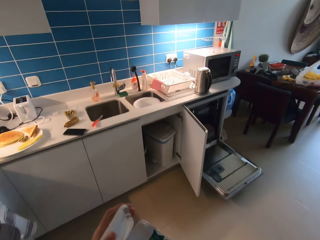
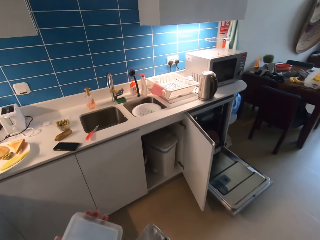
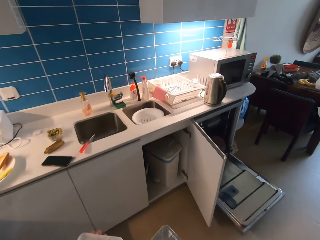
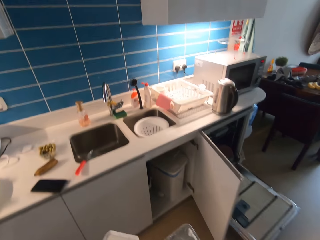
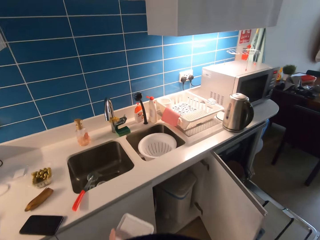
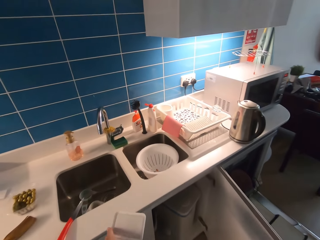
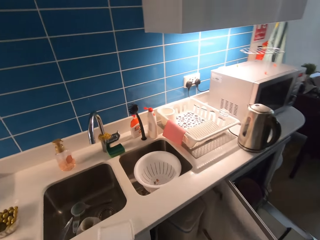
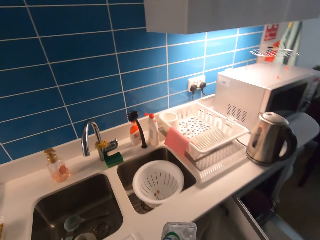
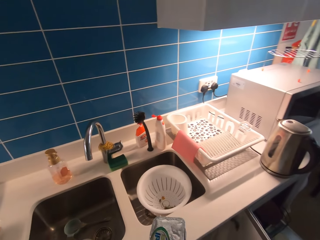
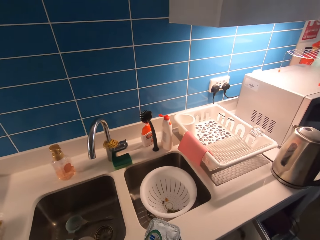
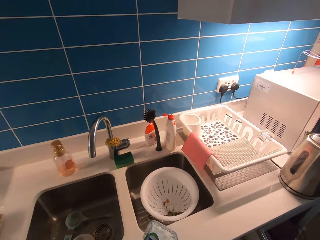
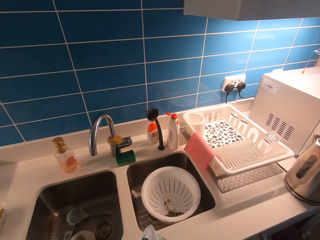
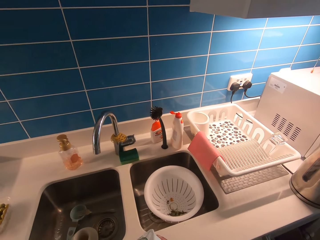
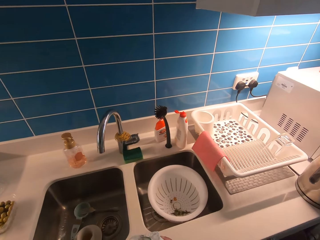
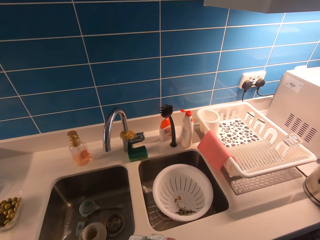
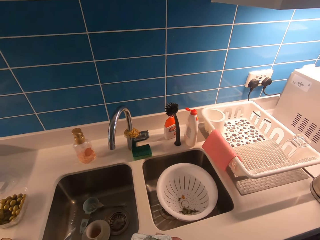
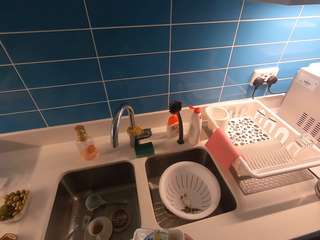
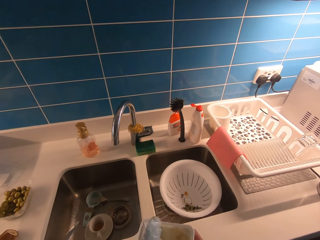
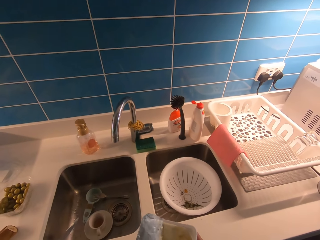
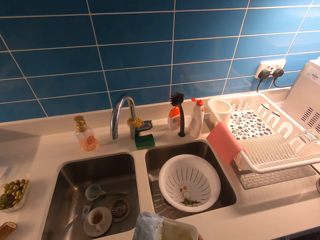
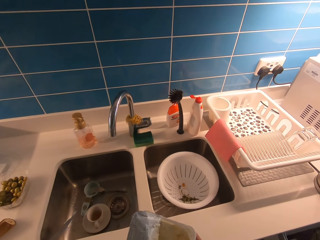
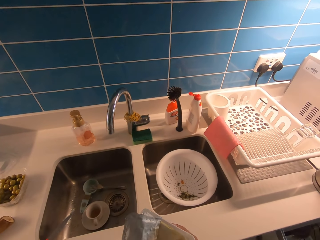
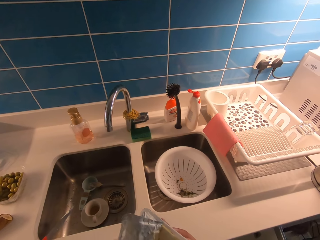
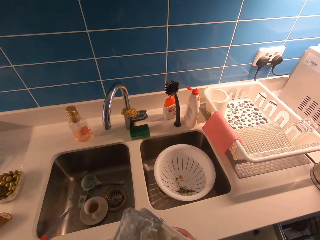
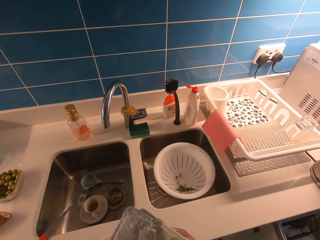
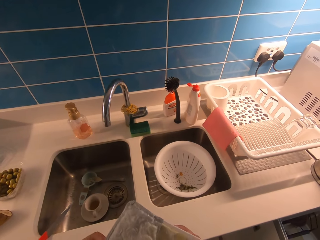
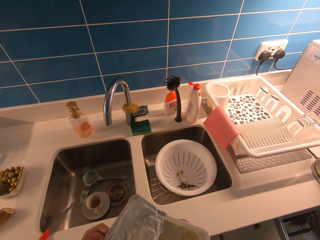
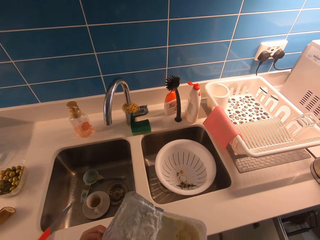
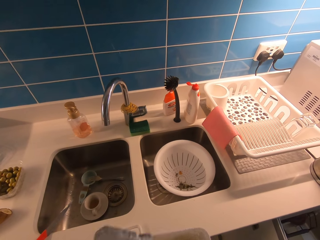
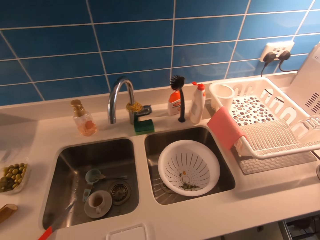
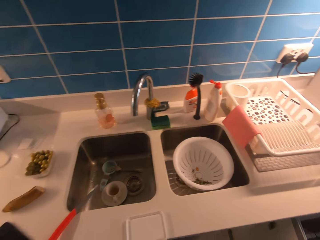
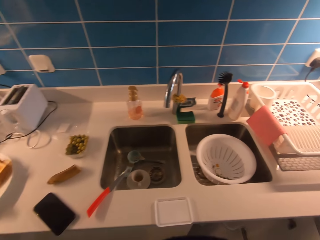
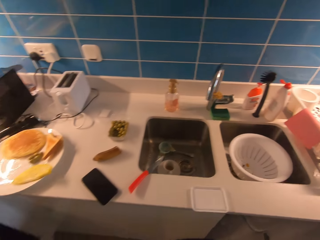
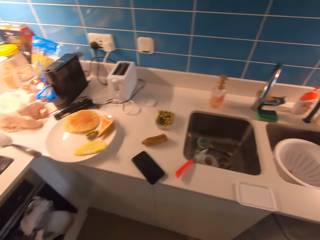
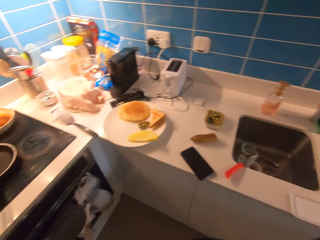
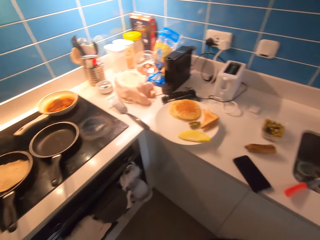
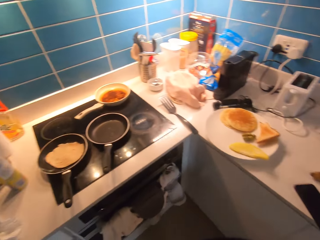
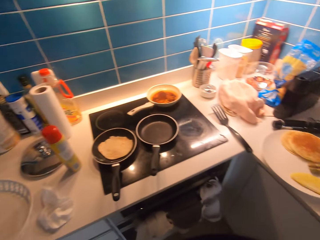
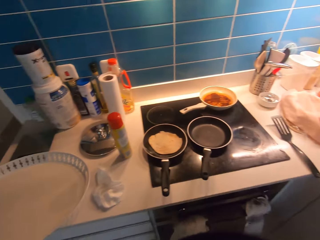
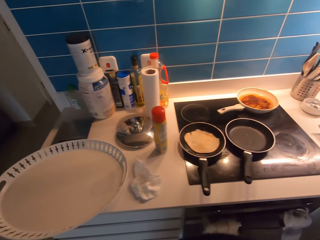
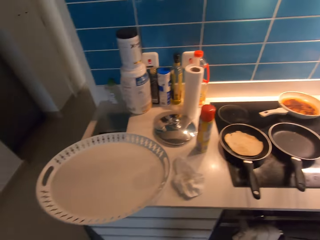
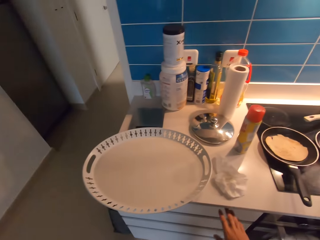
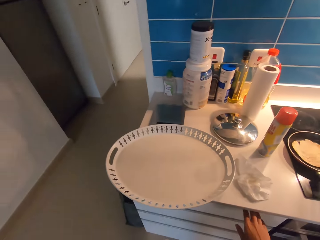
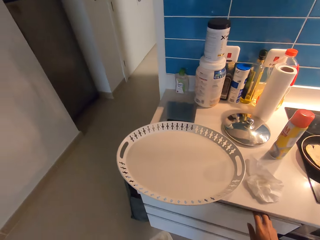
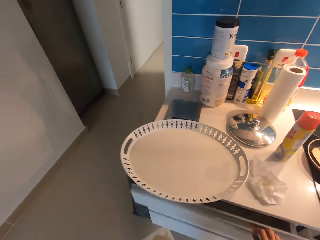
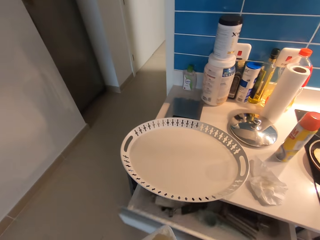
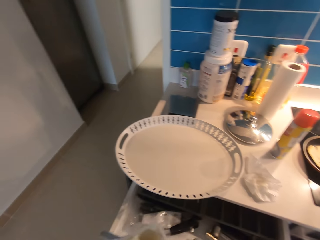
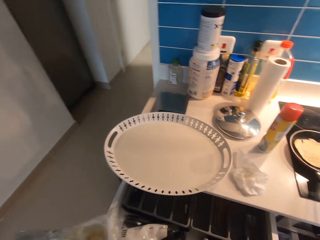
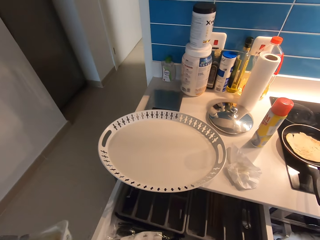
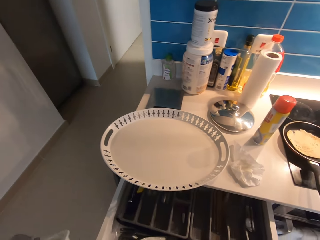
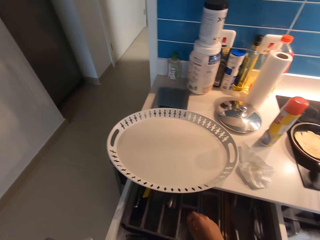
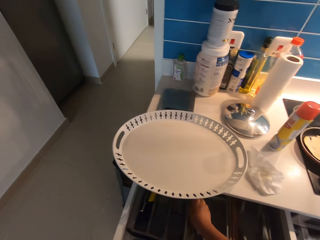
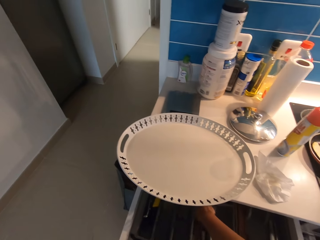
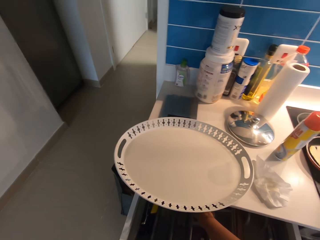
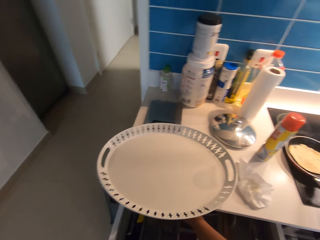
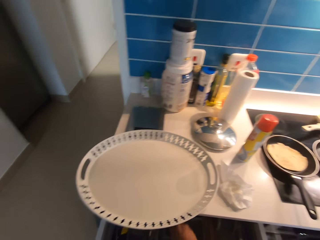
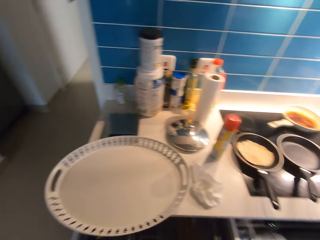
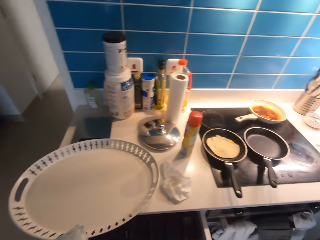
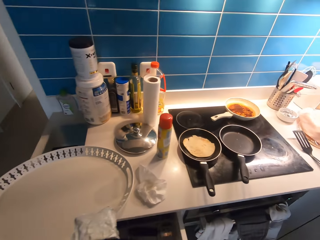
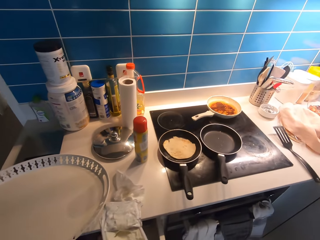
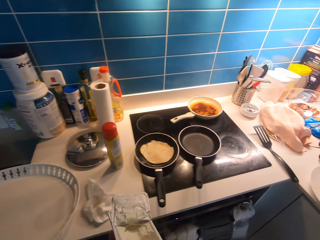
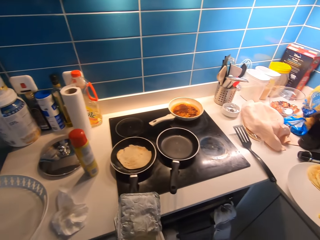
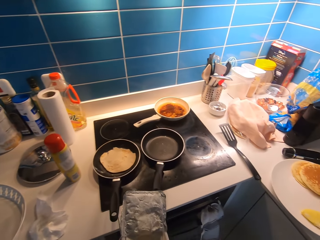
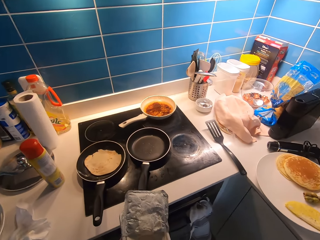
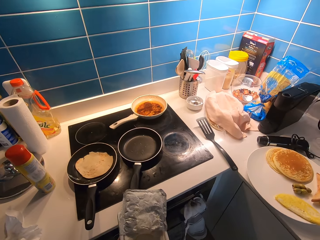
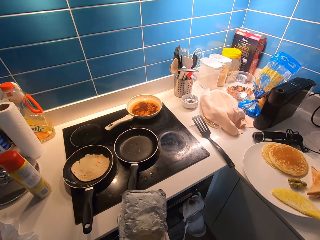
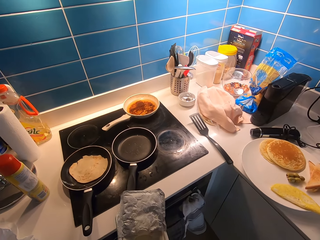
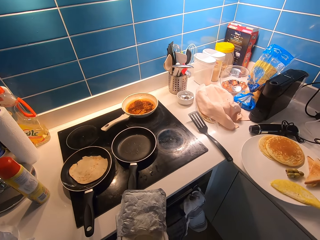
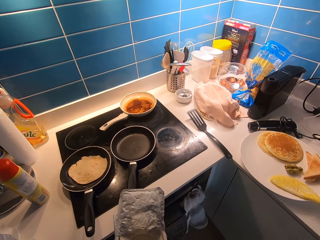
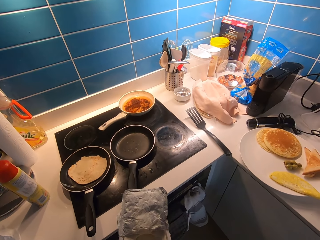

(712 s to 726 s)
The camera wearer opens the margarine container. He drops the cover of the margarine on the kitchen counter. He opens a drawer with his right hand. He takes a spoon.

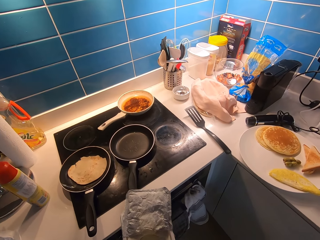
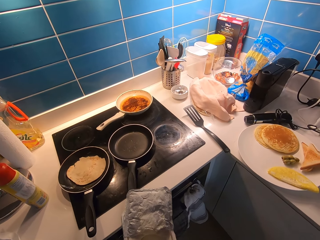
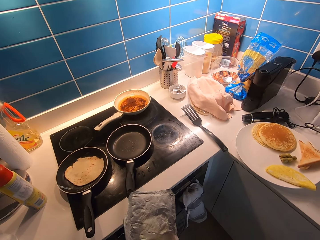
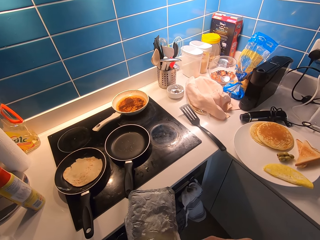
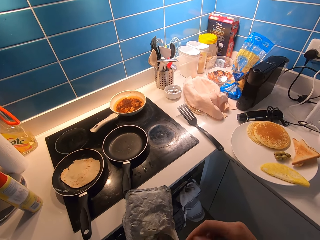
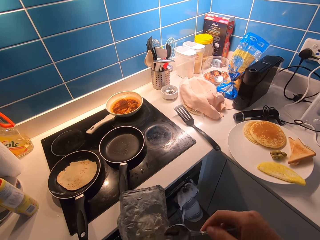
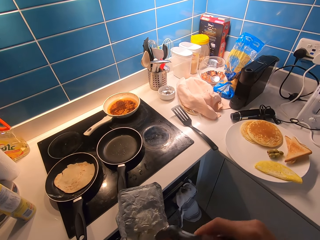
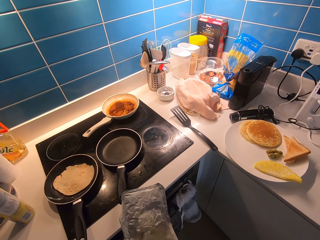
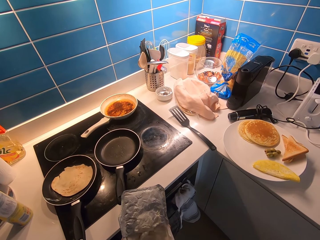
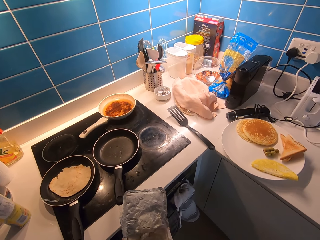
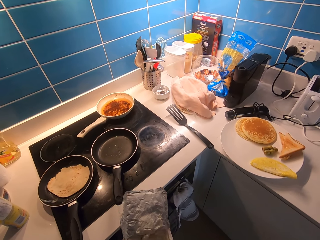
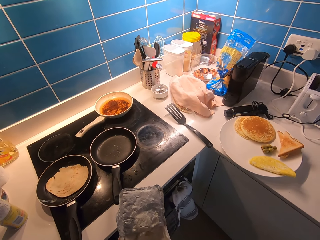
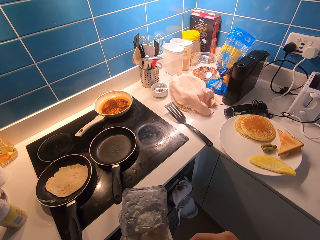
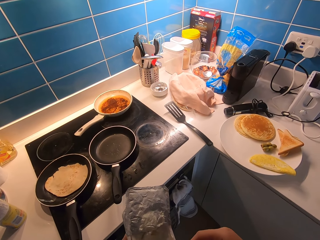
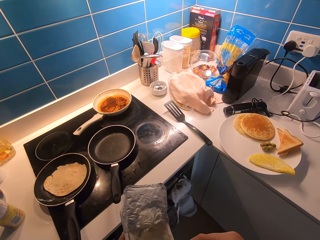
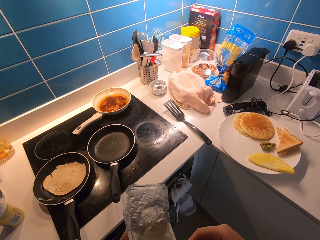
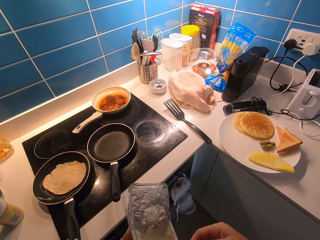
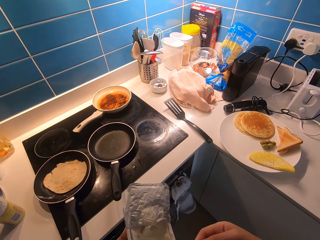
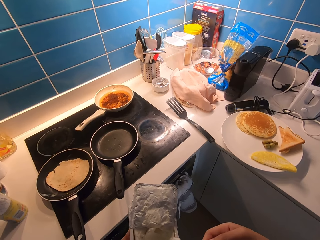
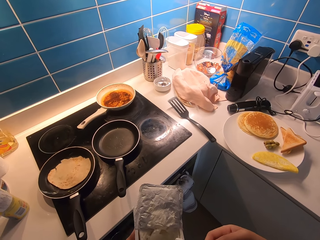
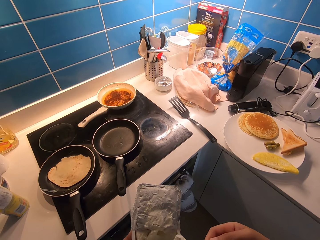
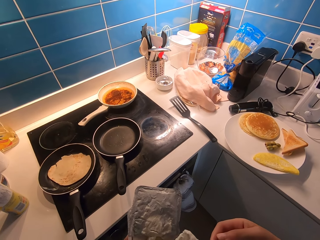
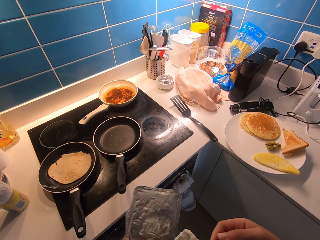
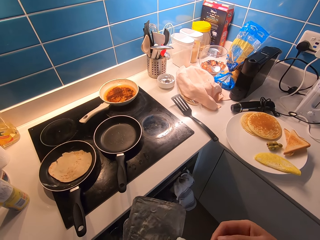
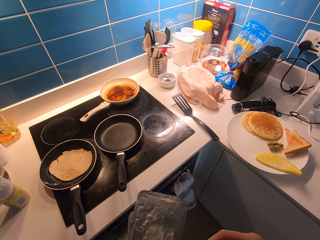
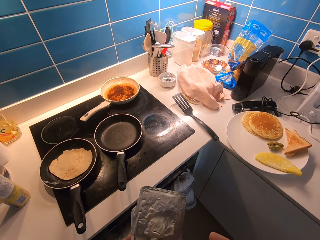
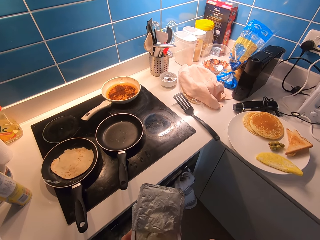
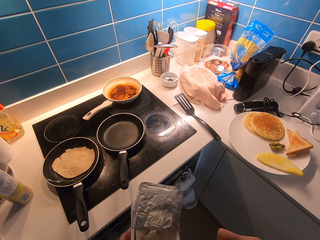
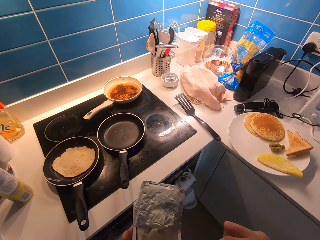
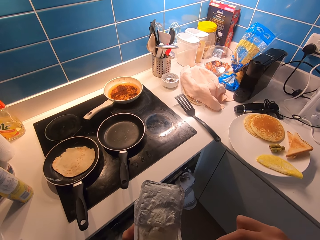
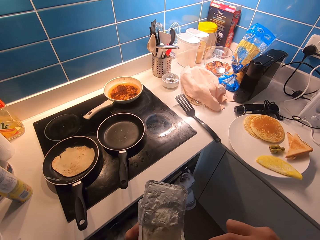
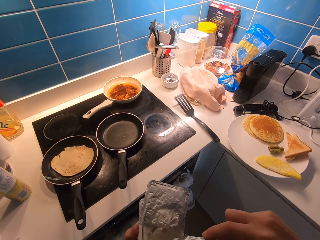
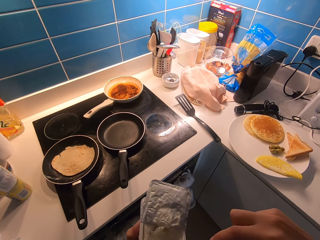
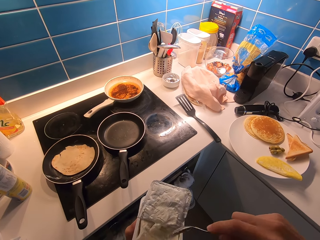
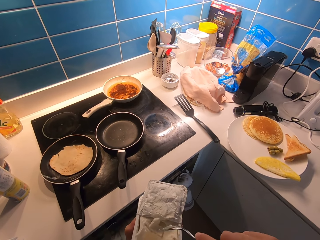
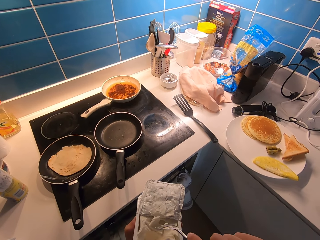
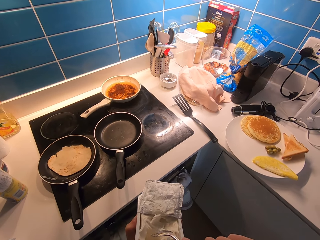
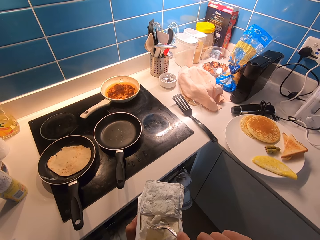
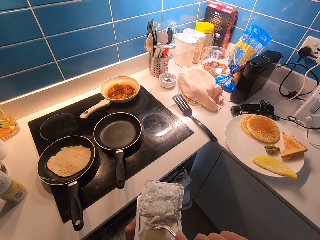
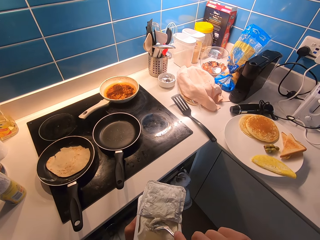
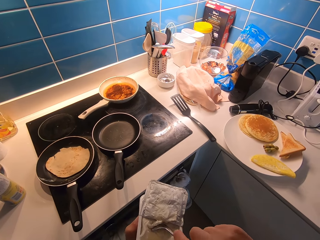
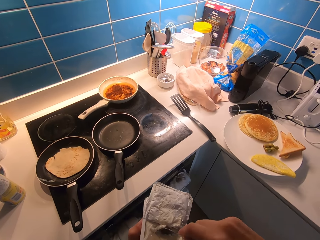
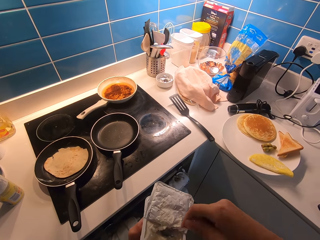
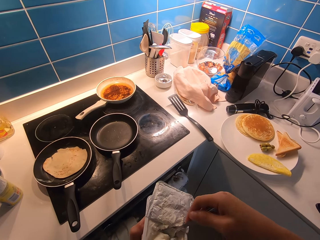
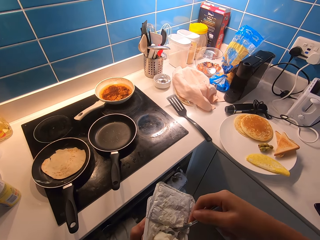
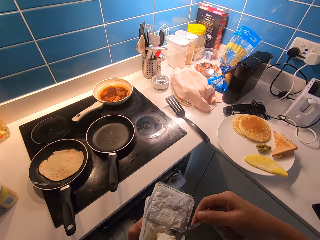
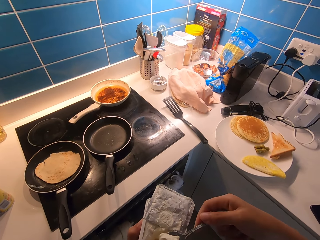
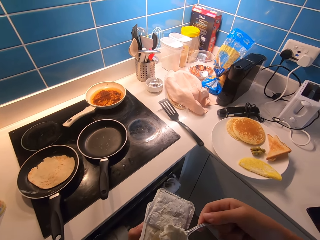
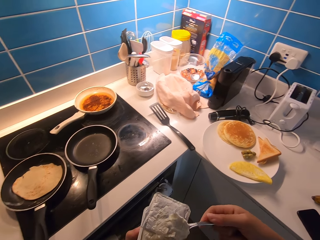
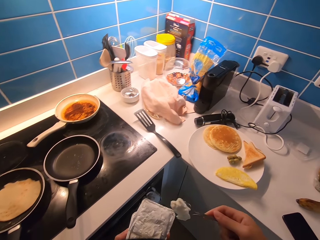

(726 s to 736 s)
The camera wearer scoops margarine with a spoon. They cut from the margarine using the spoon.
